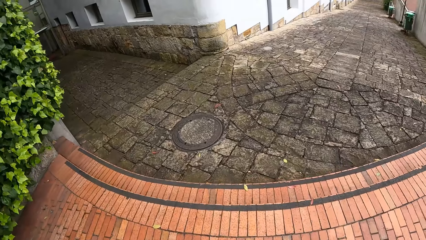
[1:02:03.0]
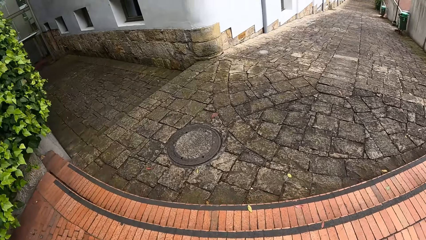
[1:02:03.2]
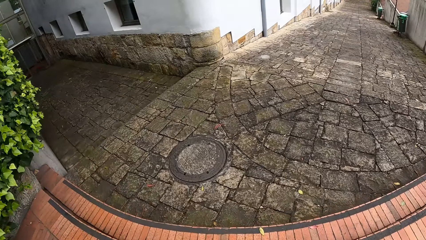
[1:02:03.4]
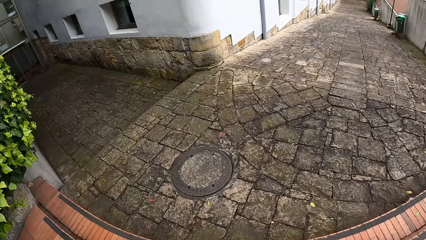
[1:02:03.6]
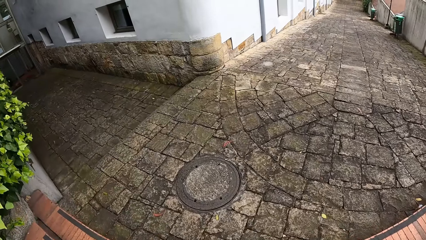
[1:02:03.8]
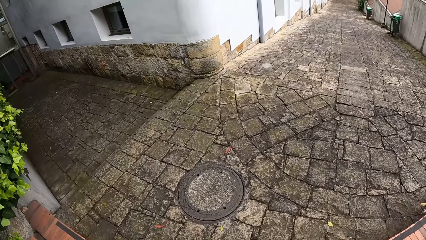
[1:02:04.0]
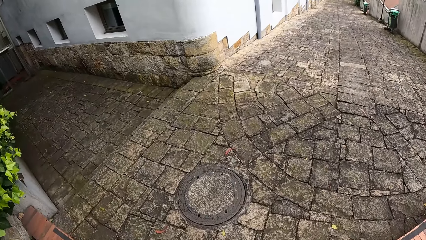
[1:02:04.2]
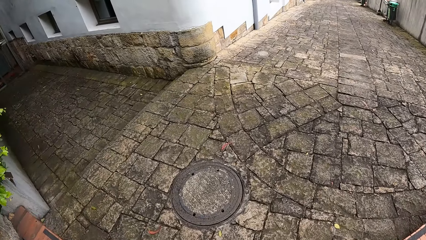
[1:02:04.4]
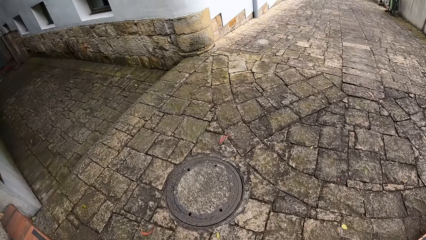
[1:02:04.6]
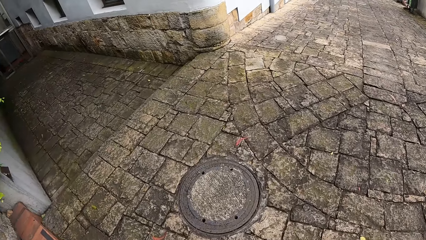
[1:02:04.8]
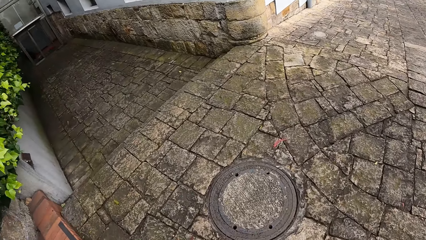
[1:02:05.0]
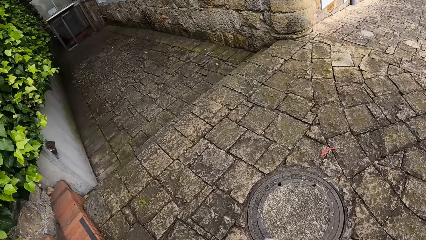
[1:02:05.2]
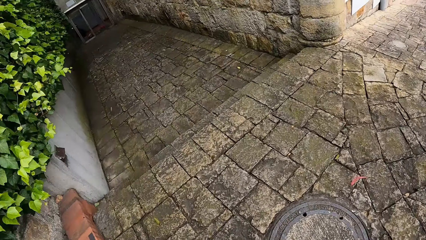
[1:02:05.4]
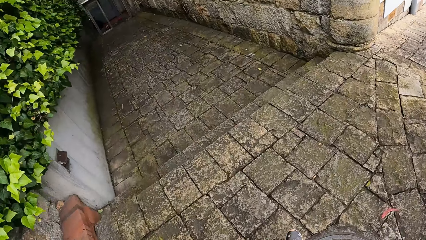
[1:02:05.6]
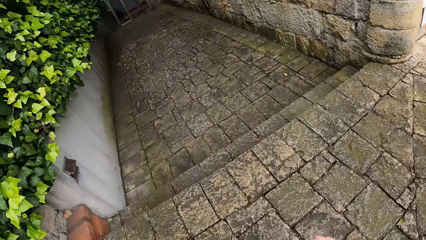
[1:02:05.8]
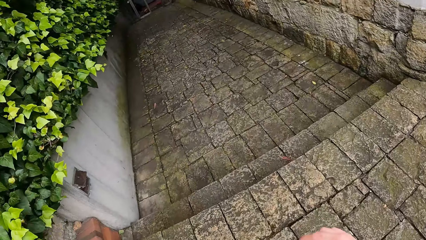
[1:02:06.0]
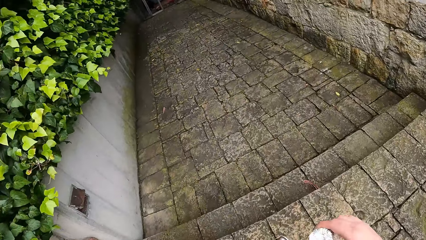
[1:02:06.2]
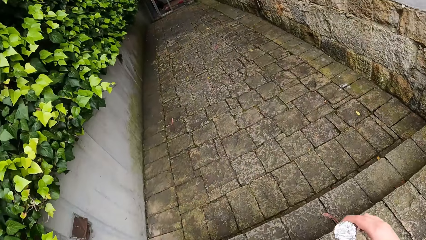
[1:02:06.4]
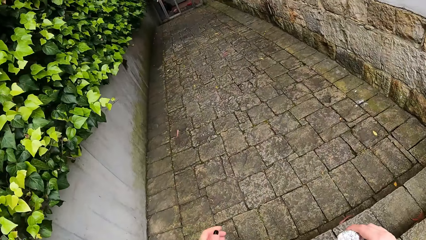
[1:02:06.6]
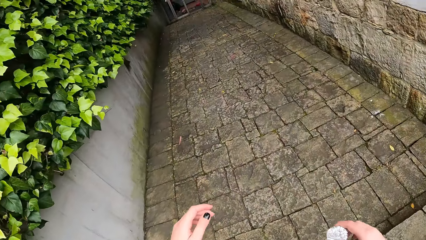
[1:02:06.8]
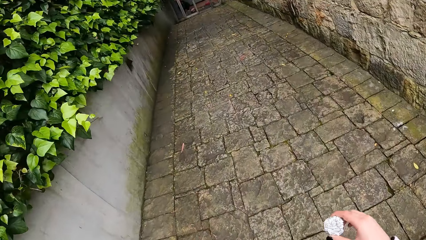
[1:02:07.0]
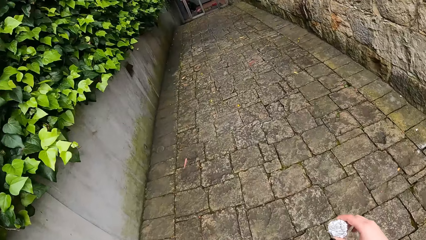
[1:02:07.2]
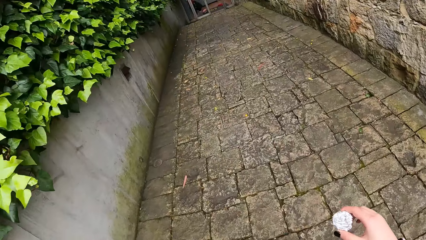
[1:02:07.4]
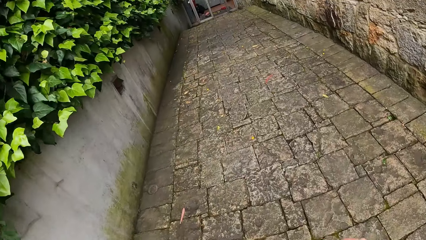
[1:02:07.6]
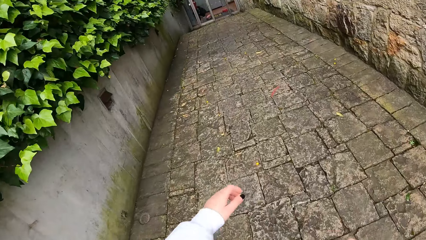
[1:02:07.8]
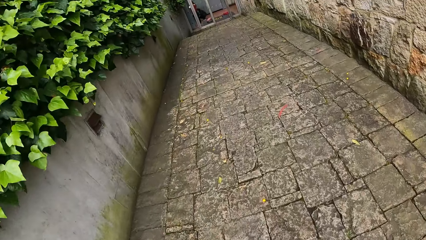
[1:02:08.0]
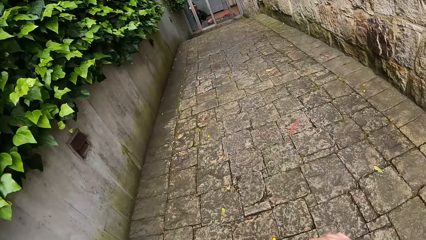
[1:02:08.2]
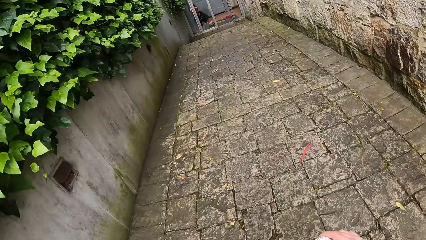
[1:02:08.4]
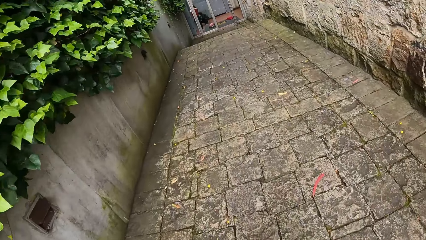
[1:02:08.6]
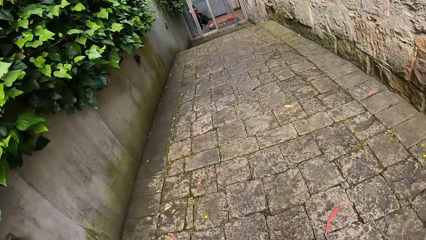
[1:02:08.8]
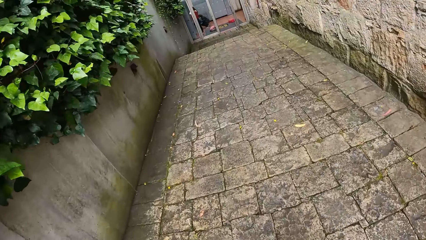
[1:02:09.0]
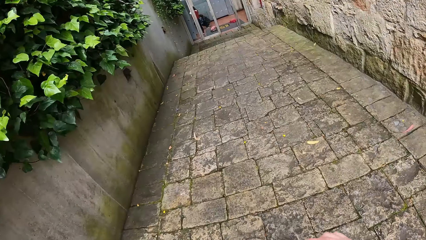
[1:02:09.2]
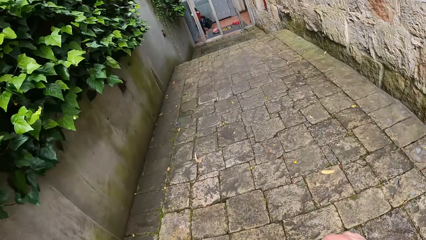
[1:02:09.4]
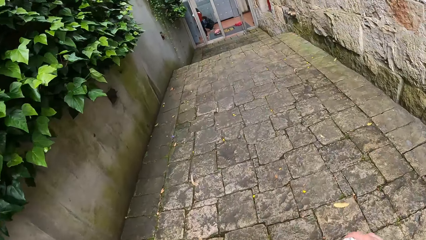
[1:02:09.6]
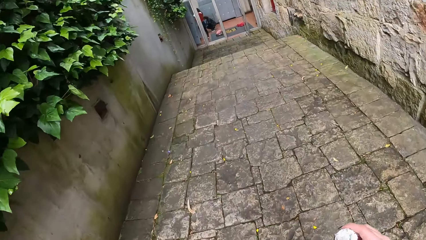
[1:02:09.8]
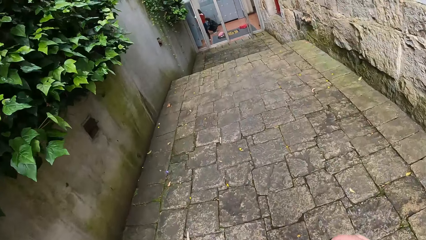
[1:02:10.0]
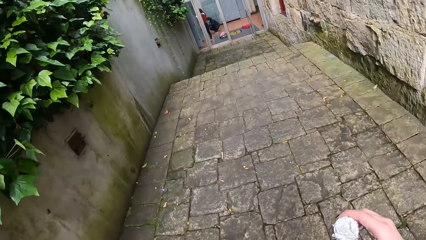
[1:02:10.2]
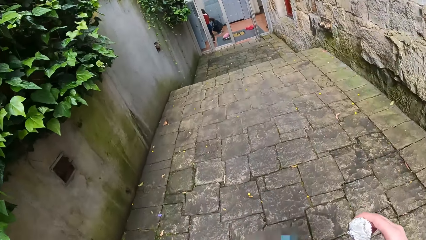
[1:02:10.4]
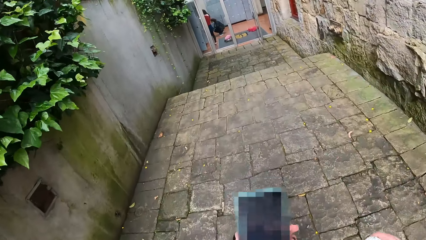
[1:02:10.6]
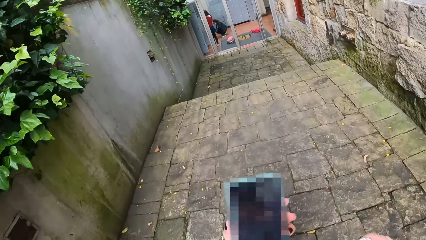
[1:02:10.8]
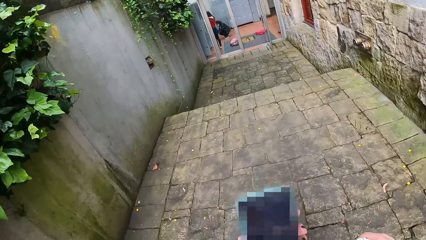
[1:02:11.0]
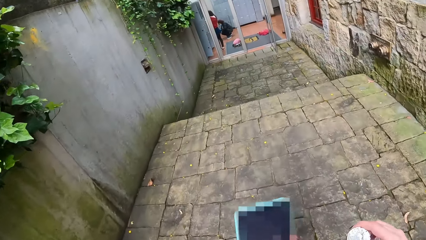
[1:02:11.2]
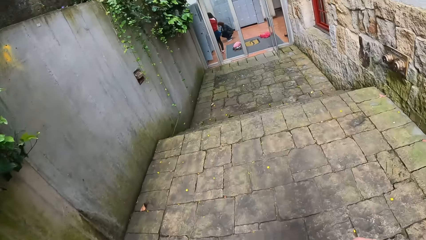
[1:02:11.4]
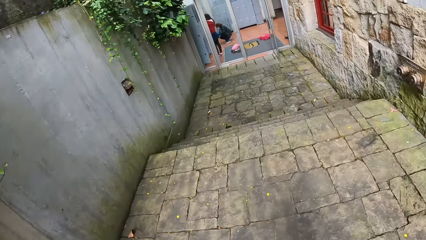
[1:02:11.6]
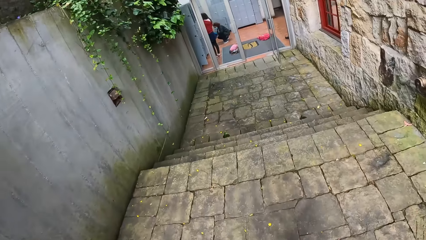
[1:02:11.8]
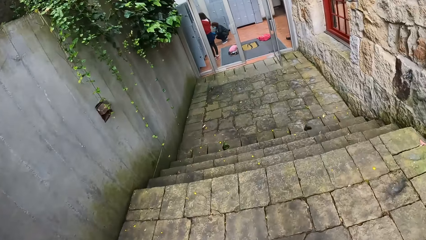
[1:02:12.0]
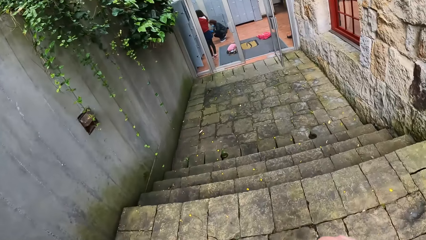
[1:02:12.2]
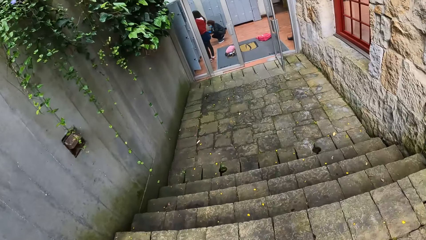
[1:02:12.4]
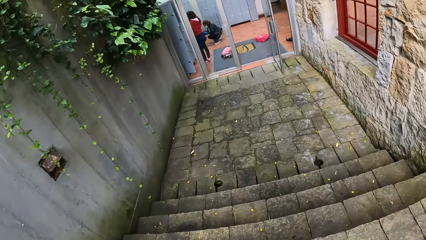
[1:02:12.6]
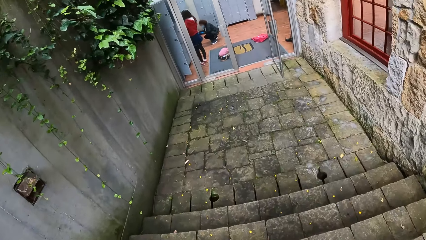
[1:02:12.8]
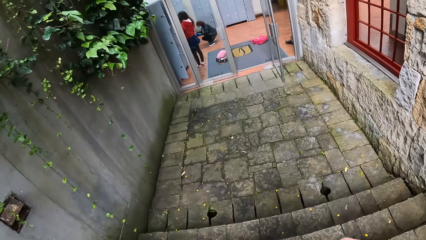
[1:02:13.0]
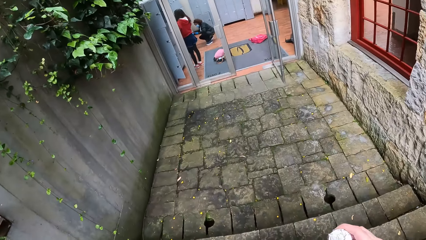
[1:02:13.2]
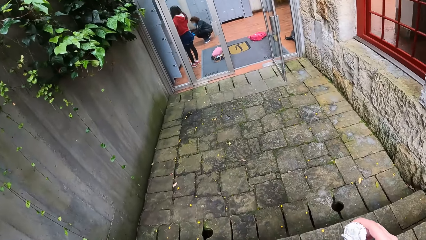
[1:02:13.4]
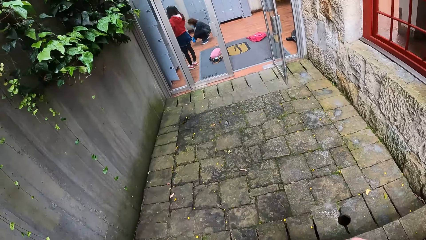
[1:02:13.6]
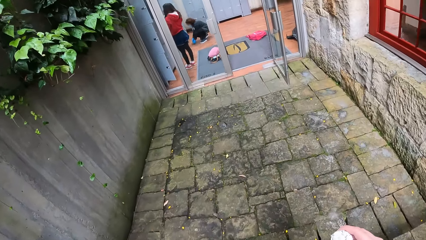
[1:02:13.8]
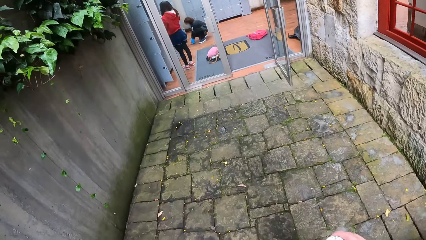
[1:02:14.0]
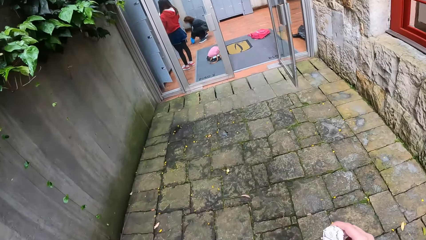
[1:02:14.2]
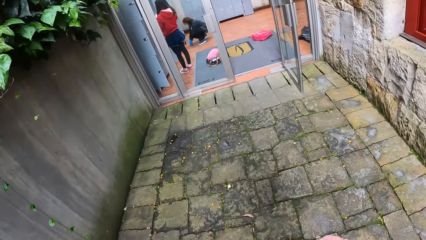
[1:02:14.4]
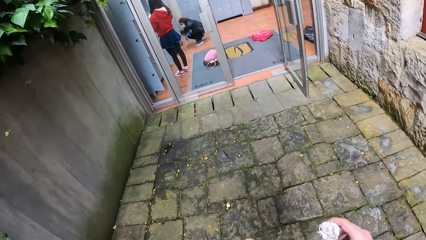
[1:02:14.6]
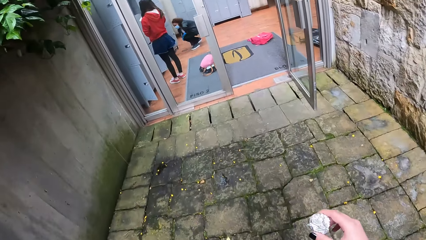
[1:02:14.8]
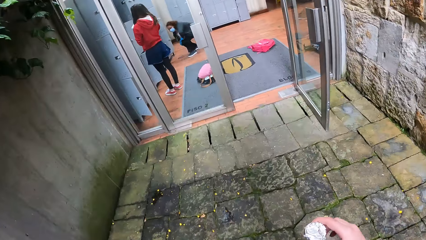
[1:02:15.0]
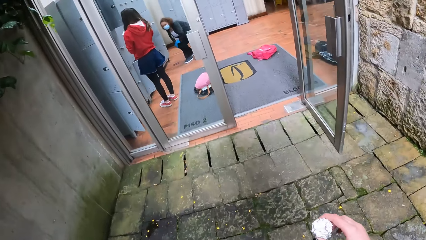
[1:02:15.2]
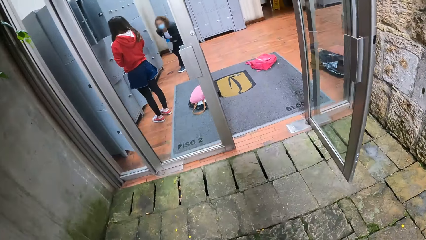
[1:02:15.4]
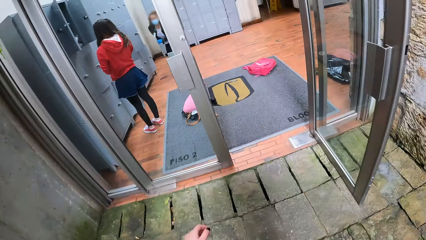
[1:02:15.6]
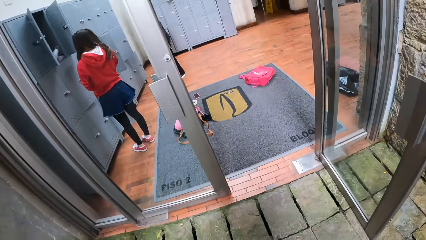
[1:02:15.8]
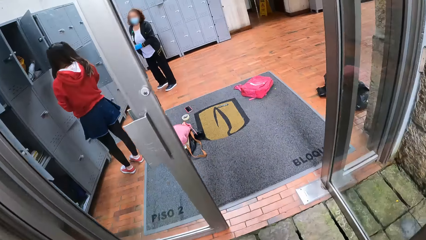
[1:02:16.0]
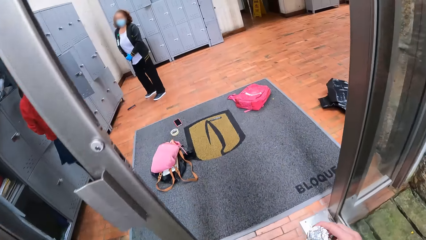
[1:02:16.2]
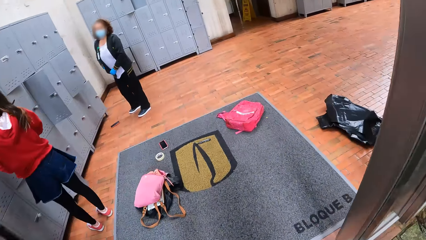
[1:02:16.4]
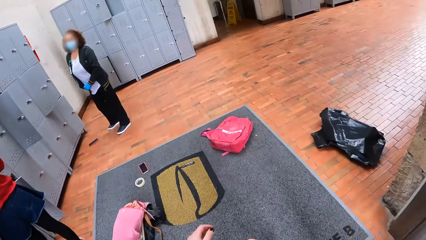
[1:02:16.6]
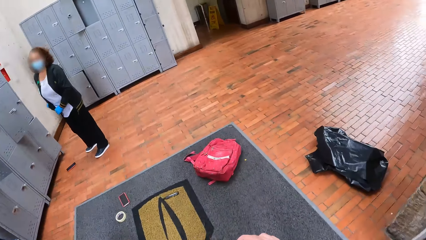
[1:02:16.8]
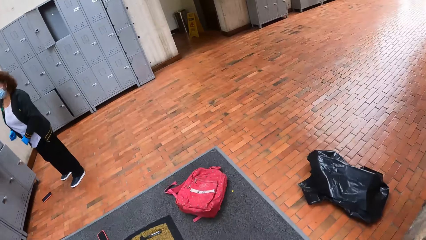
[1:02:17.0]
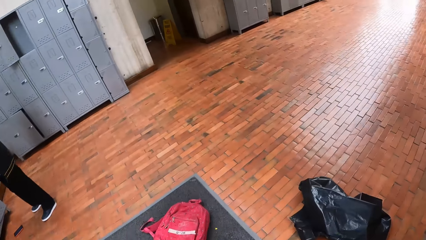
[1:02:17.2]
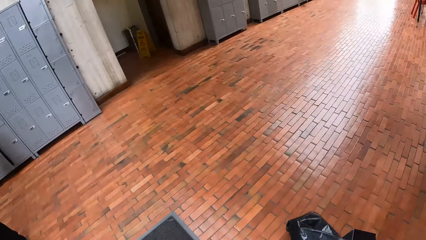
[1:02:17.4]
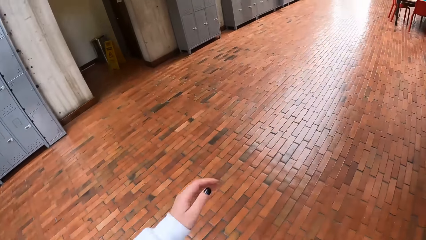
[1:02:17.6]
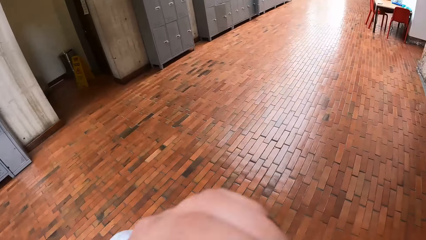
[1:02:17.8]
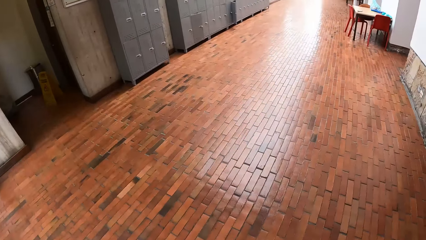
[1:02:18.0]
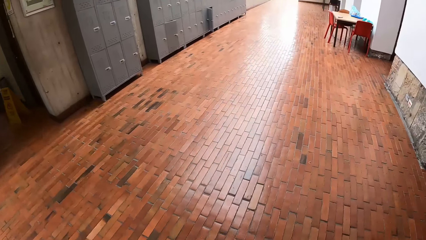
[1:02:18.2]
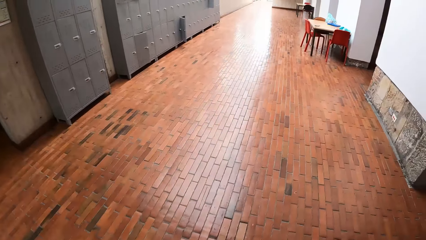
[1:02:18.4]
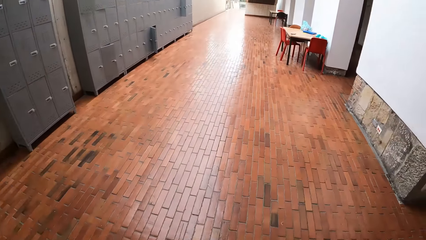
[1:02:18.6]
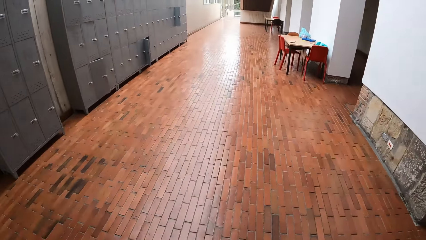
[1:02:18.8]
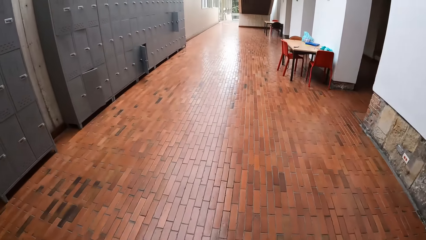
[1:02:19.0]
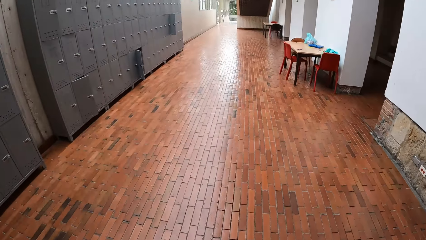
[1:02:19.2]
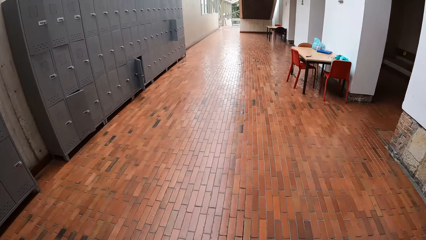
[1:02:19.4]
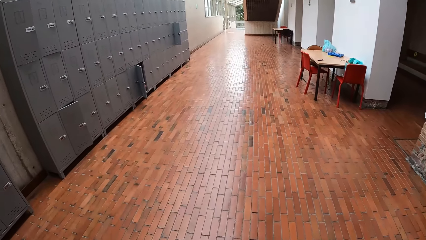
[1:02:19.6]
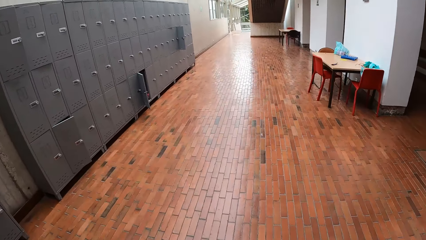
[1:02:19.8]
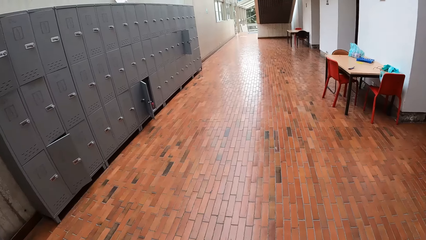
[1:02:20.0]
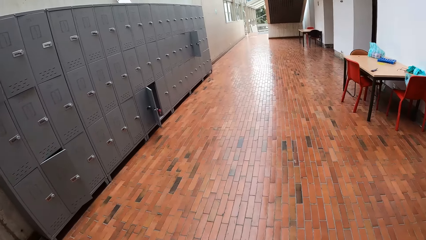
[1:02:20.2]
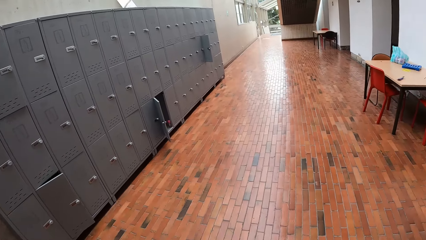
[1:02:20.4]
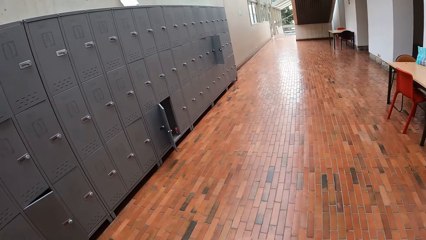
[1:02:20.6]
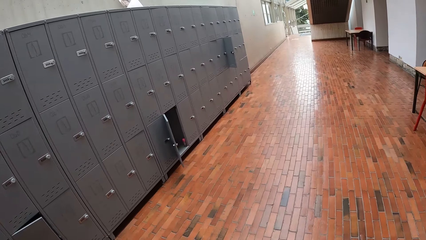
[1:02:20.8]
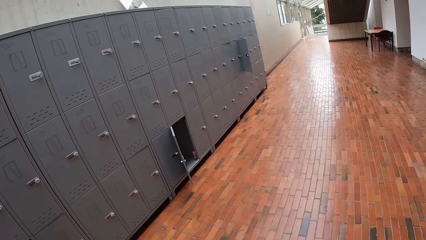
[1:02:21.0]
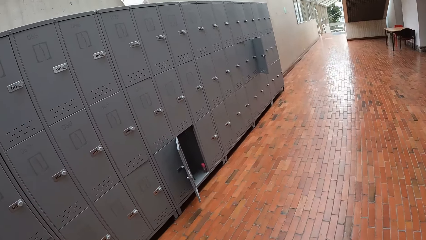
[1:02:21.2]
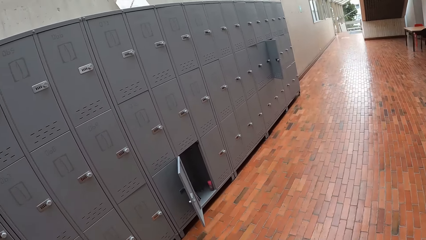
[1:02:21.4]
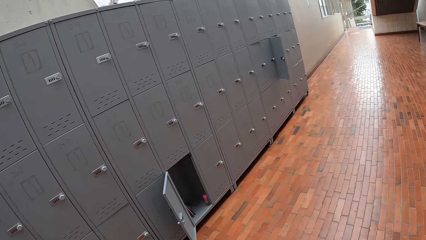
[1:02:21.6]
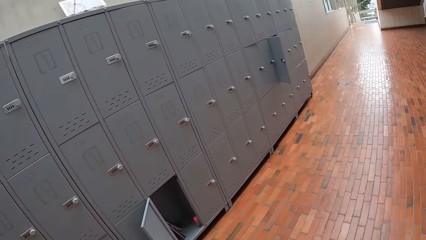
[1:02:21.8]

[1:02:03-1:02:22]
The camera wearer walks down a flight of stairs. She walks along a walkway. She holds a phone with her left hand. She walks down a flight of stairs. She walks through an entrance. She raises her right hand. She walks in the building.
